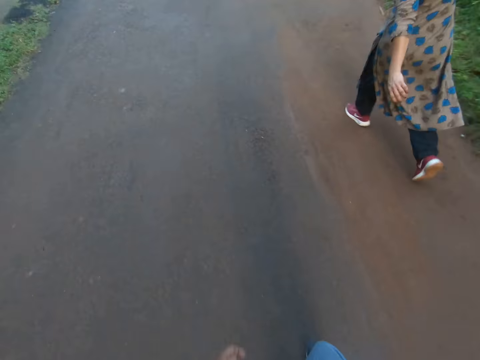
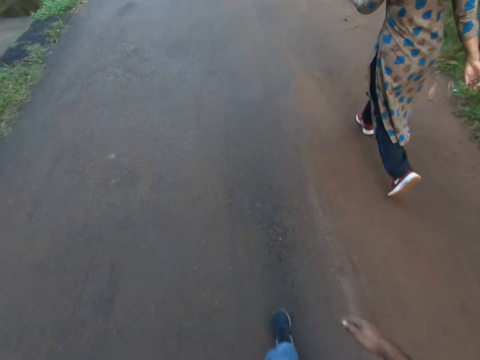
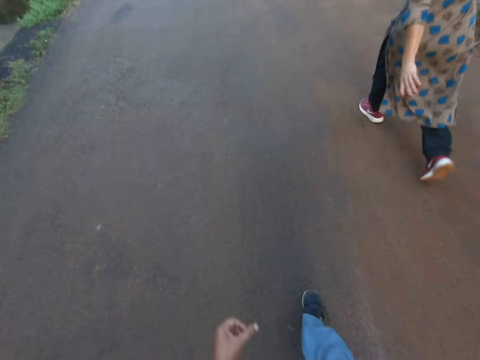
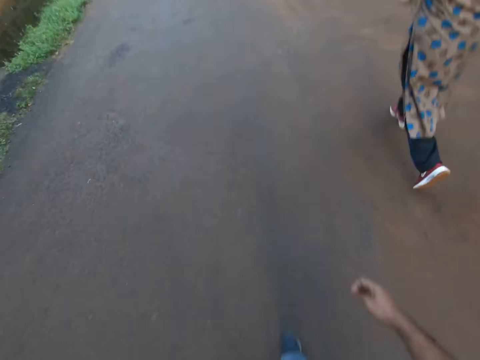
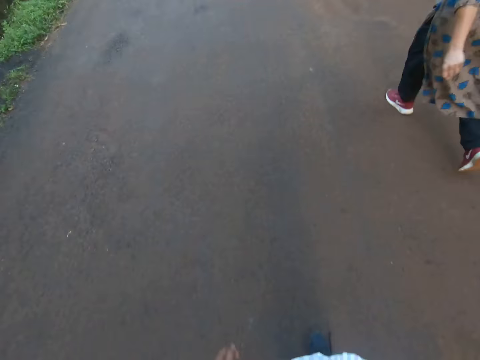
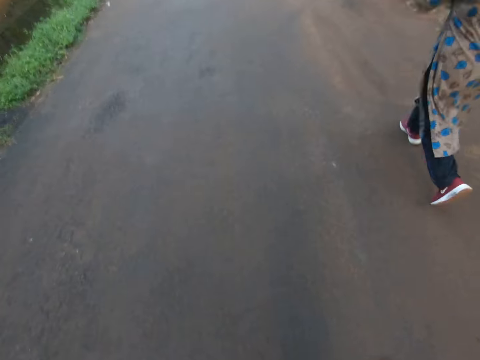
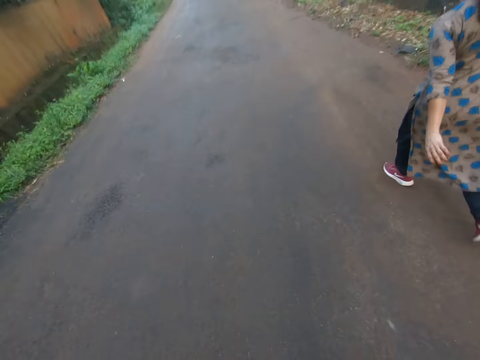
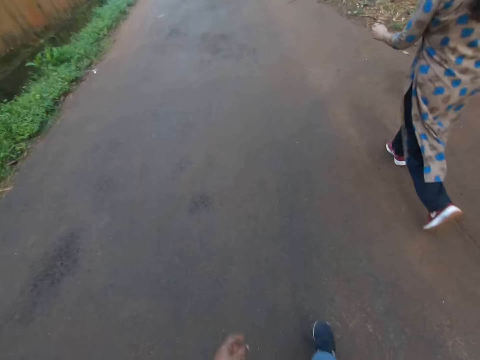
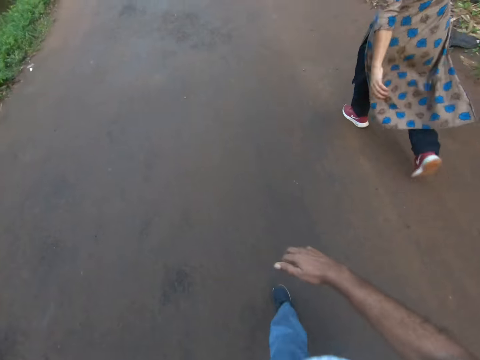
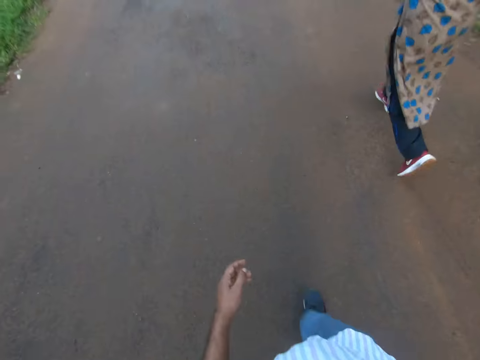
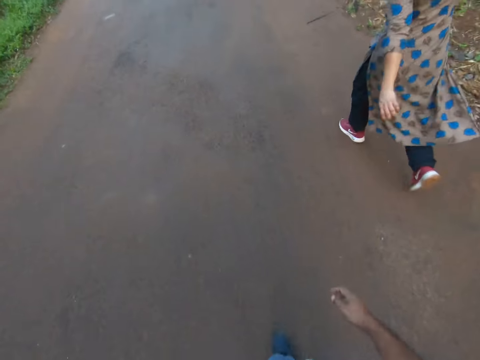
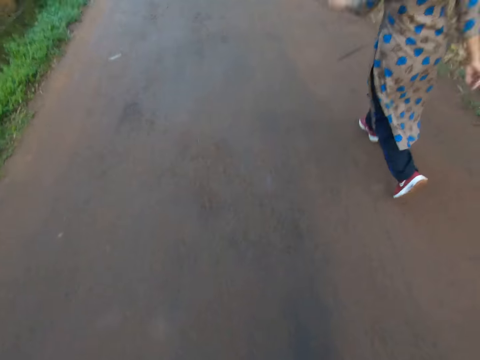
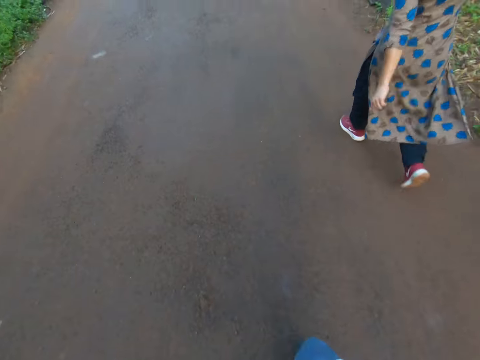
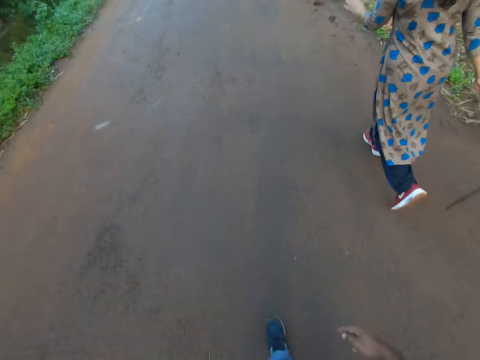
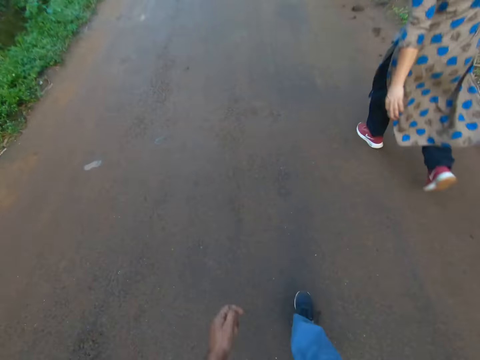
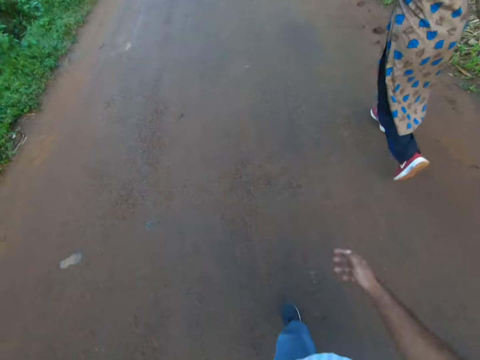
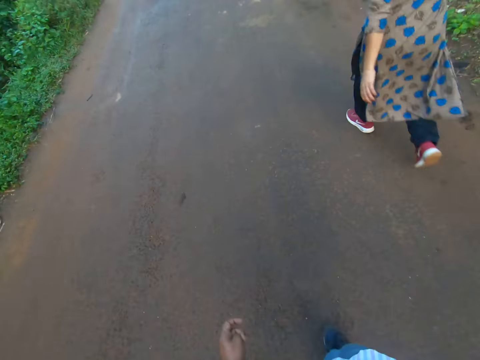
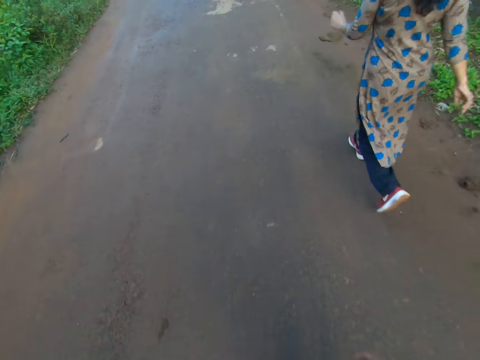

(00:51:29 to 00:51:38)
The camera wearer touches himself. He raises his right hand to his face. He drops his right hand.

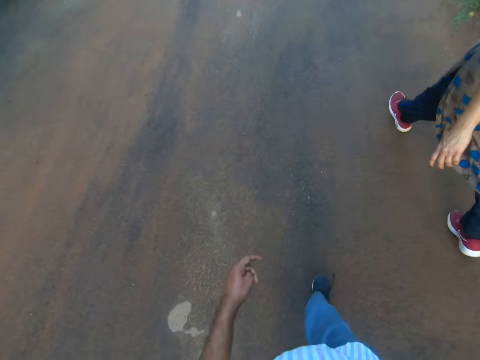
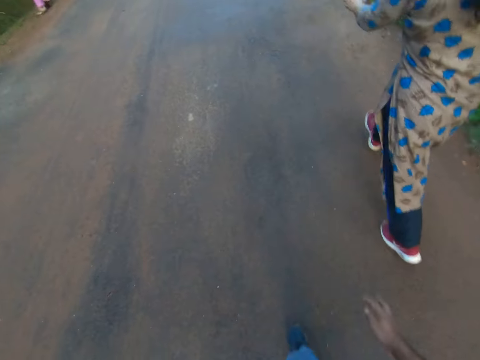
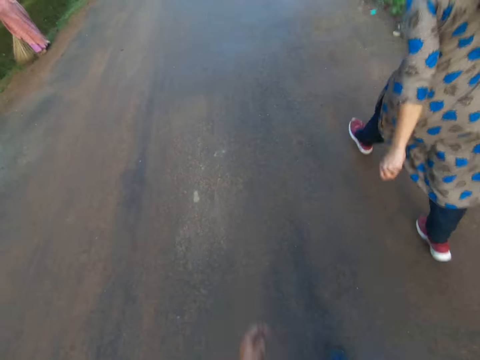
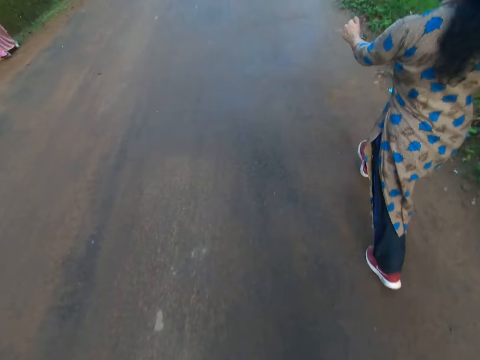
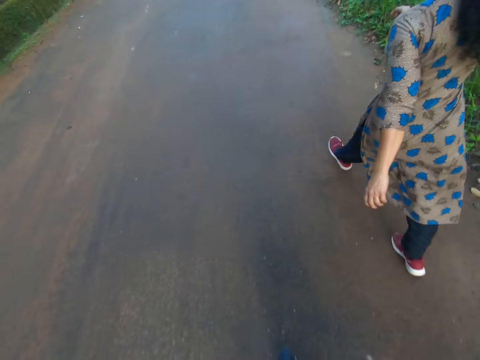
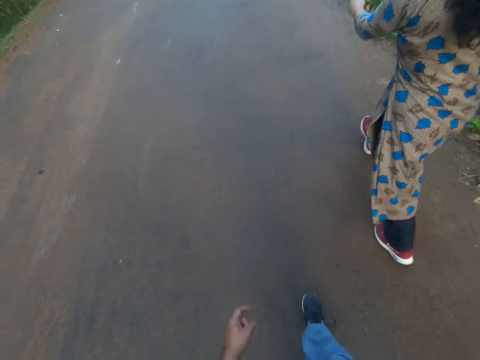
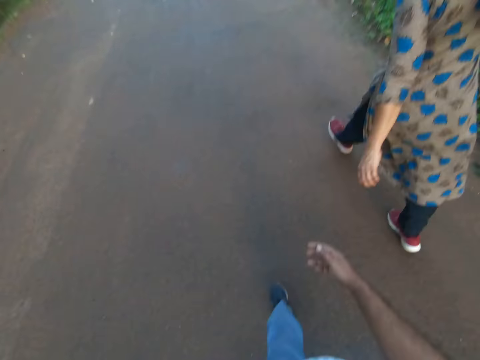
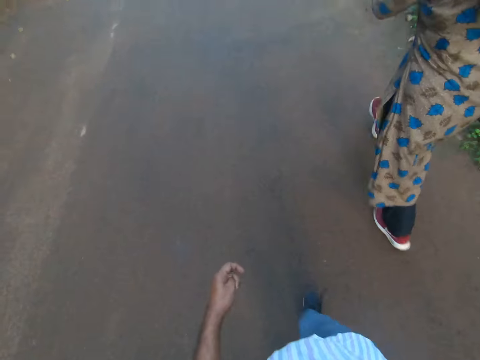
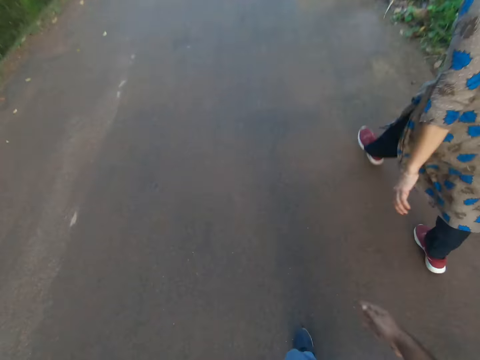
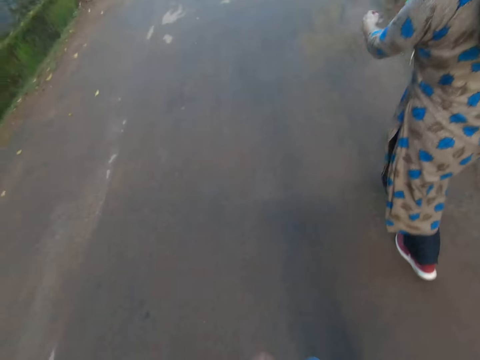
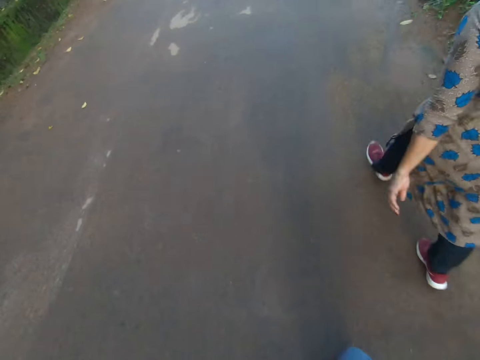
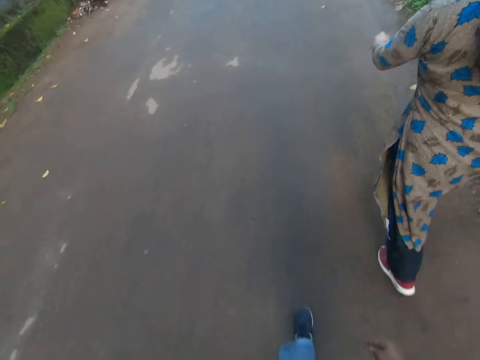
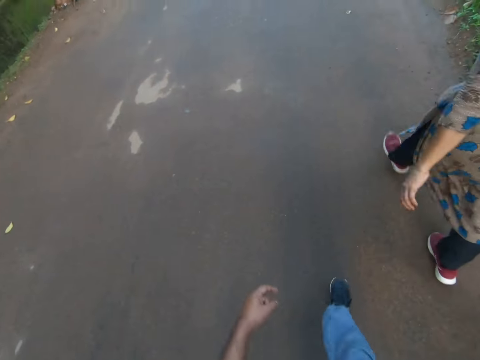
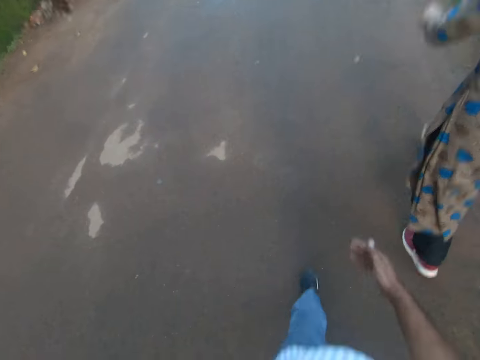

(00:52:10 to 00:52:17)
The camera wearer and the woman pass another woman on the road.

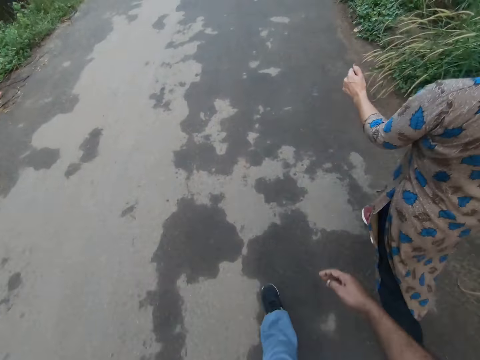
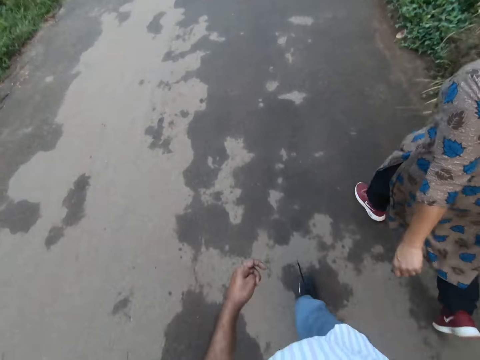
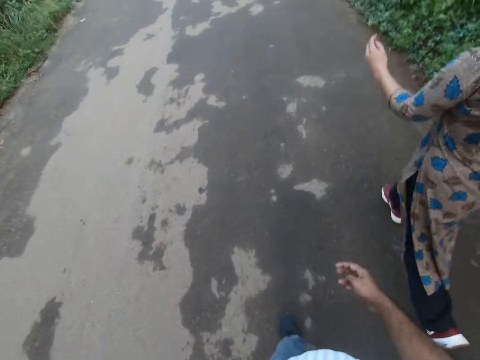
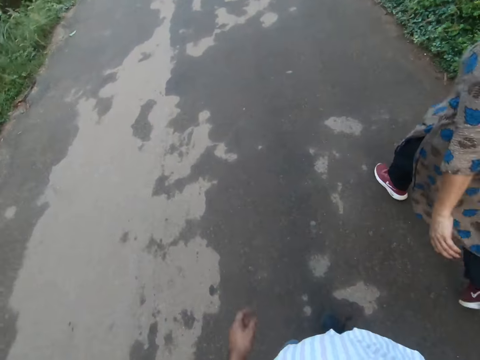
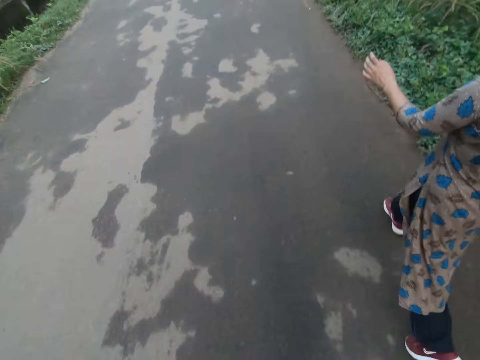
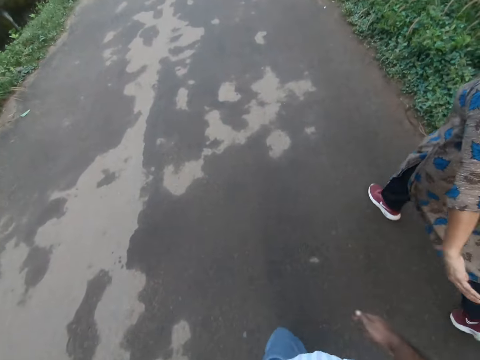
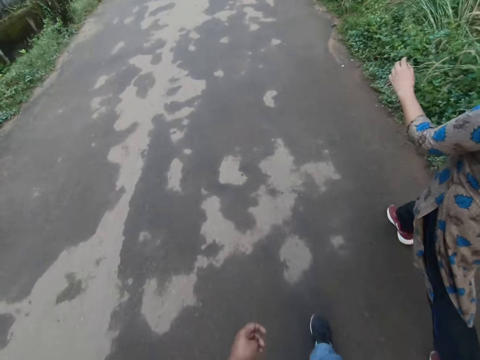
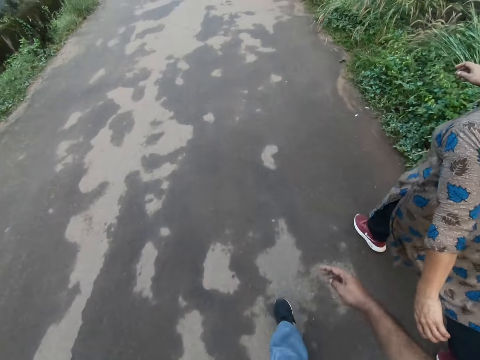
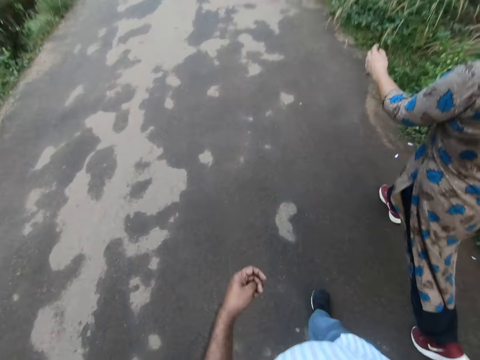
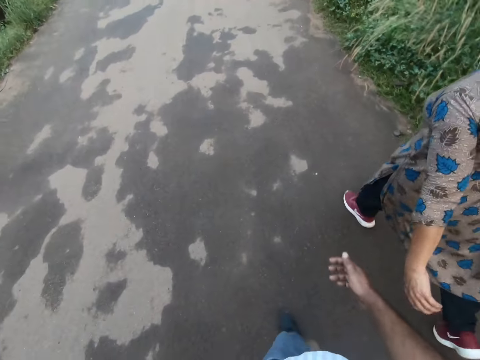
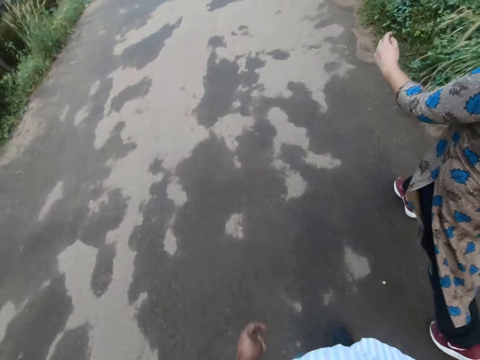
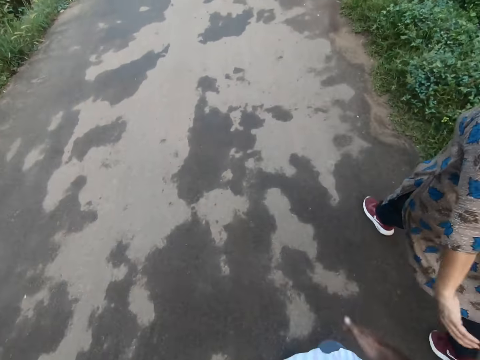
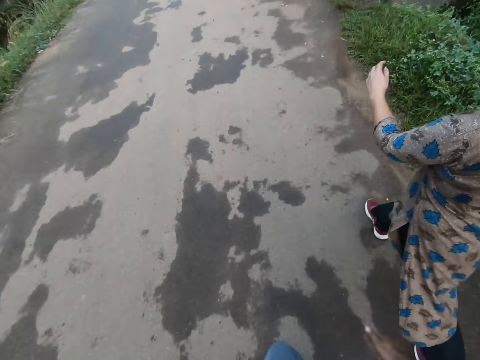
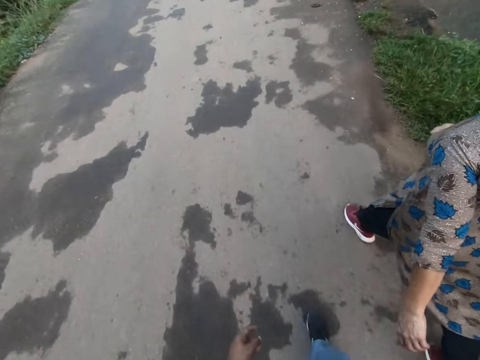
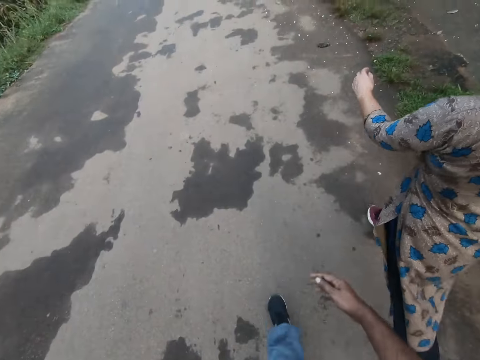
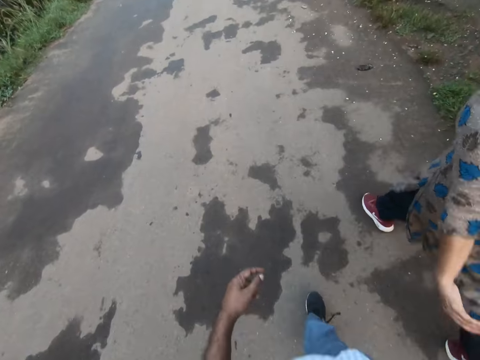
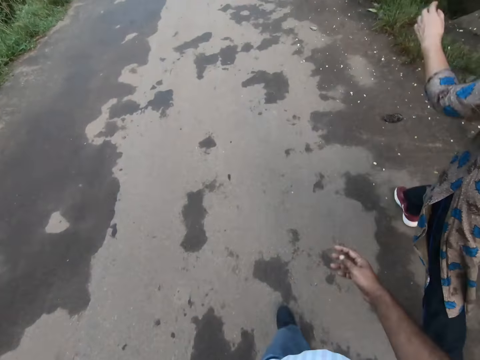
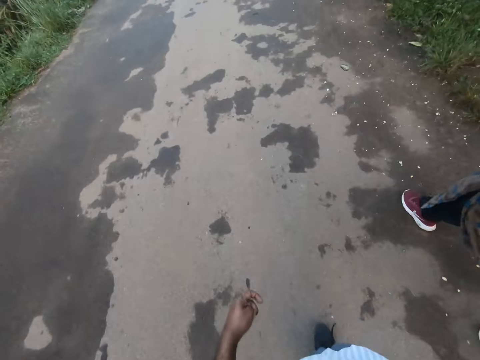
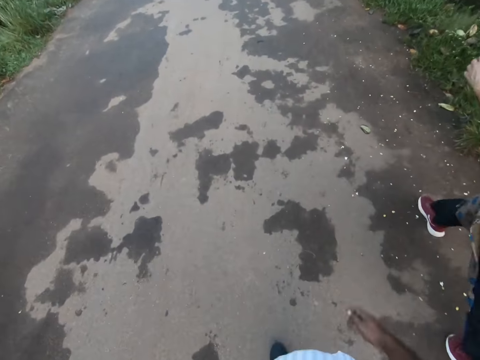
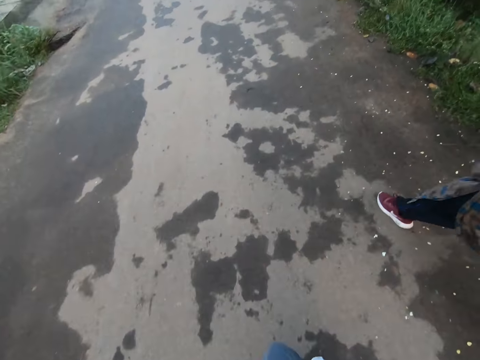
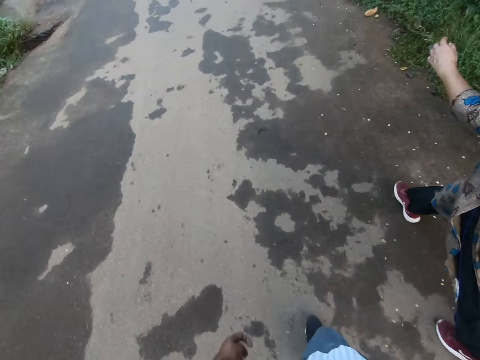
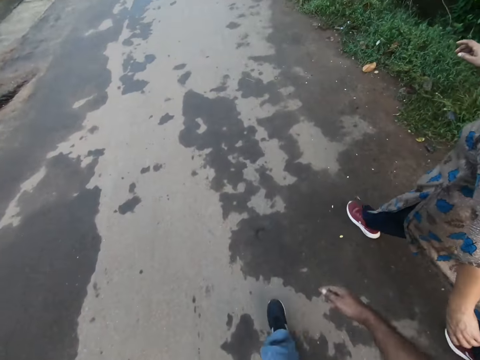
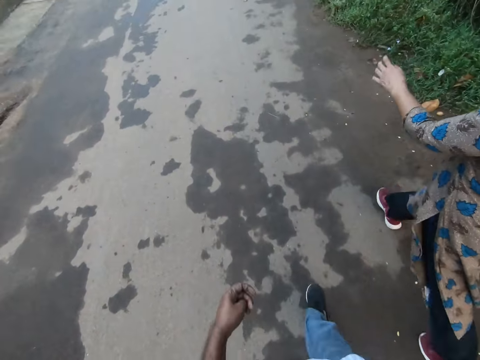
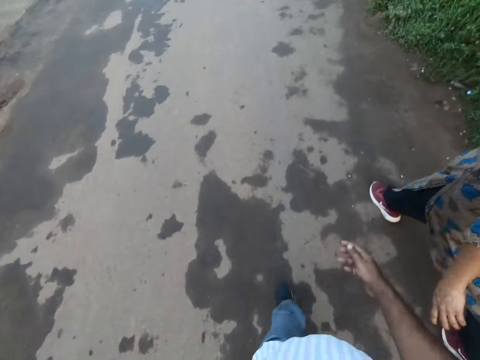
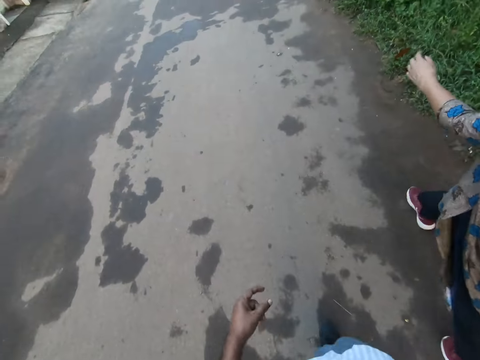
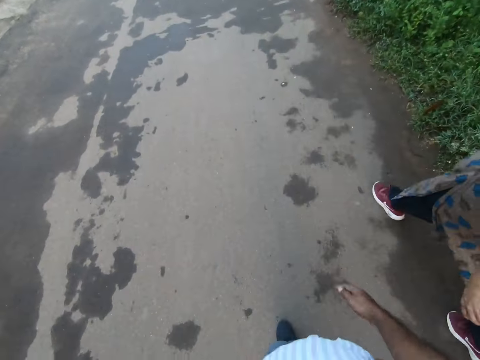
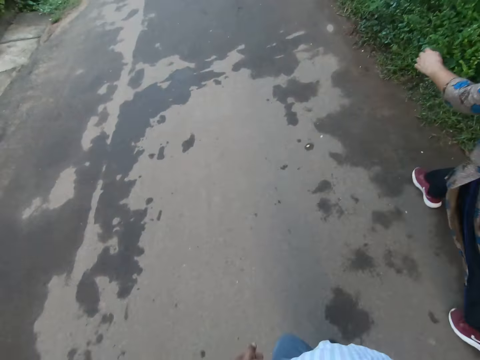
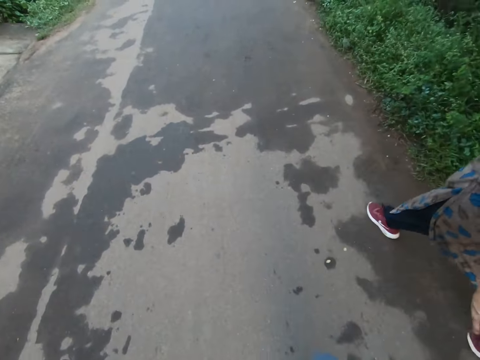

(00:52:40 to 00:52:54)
The camera wearer converses with a woman. The woman converses with the camera wearer.
